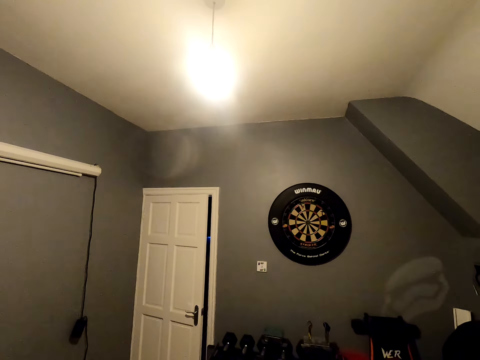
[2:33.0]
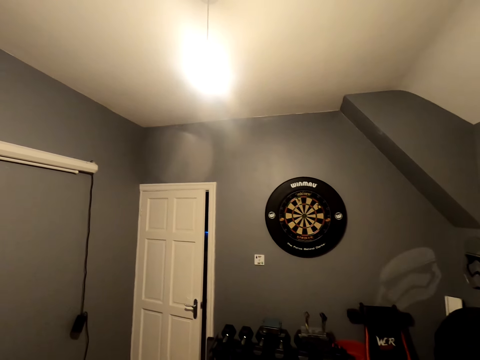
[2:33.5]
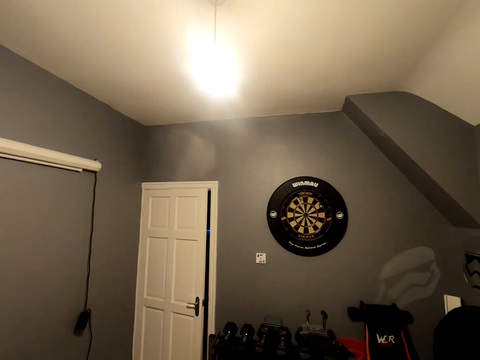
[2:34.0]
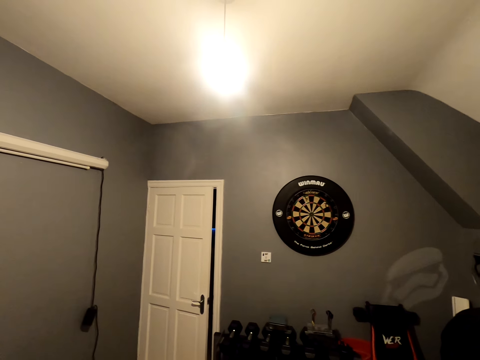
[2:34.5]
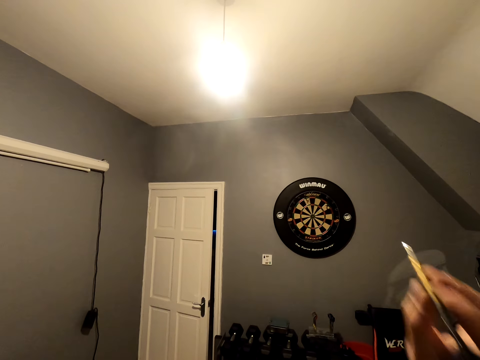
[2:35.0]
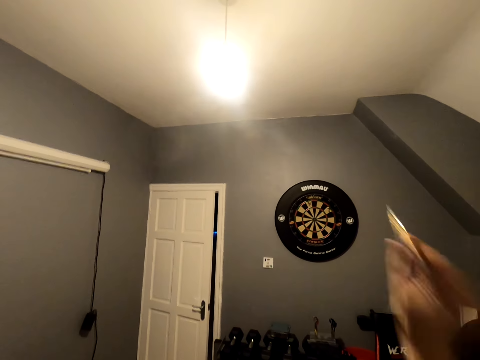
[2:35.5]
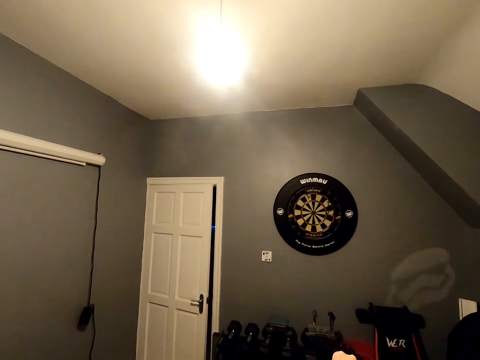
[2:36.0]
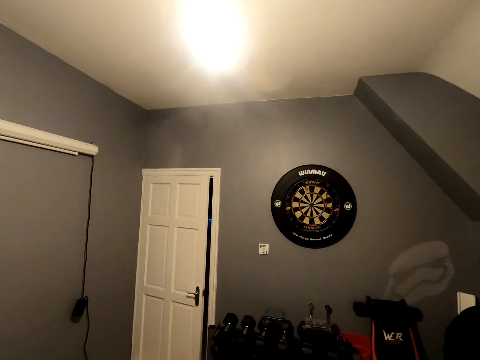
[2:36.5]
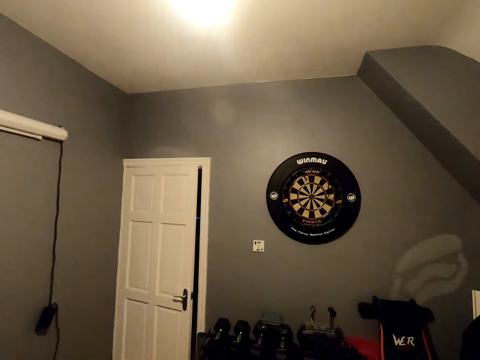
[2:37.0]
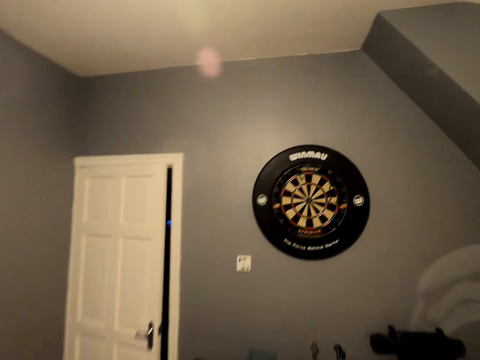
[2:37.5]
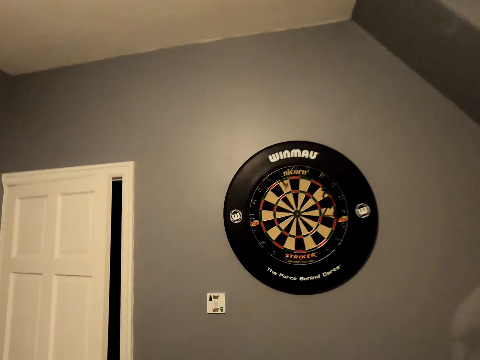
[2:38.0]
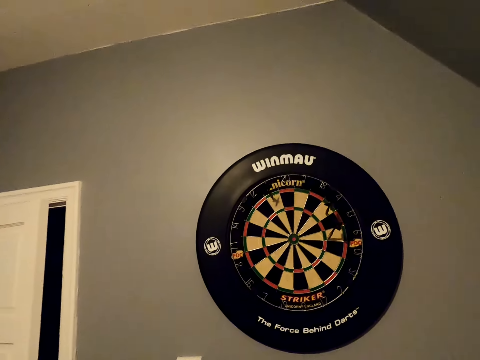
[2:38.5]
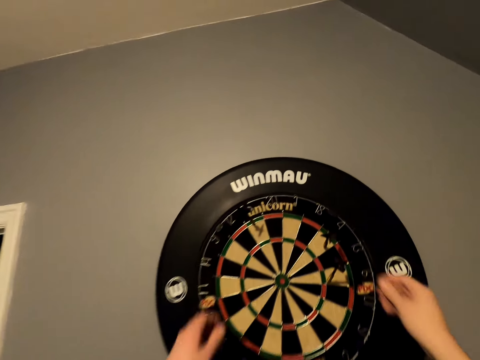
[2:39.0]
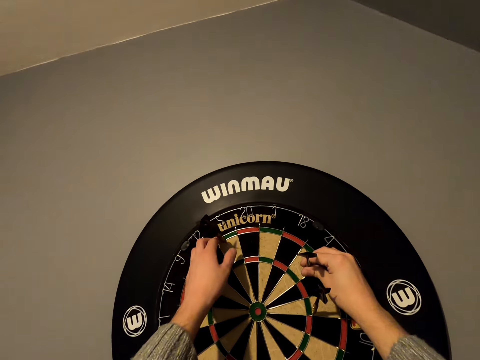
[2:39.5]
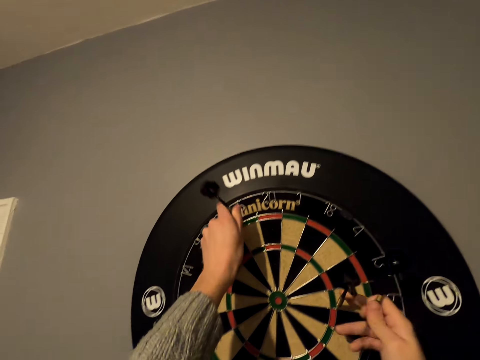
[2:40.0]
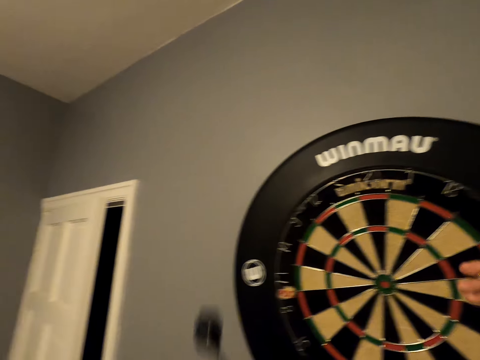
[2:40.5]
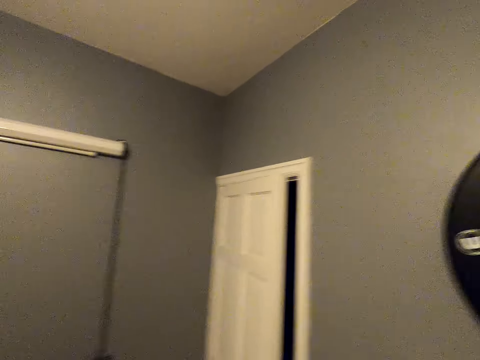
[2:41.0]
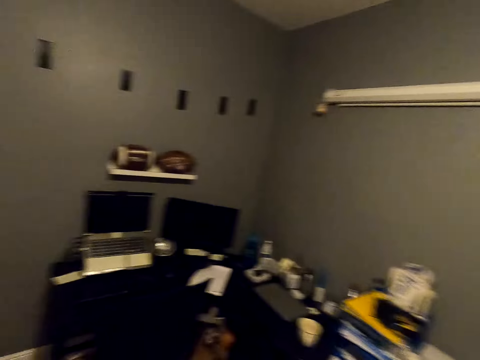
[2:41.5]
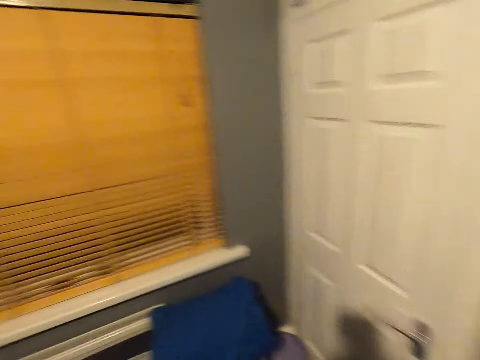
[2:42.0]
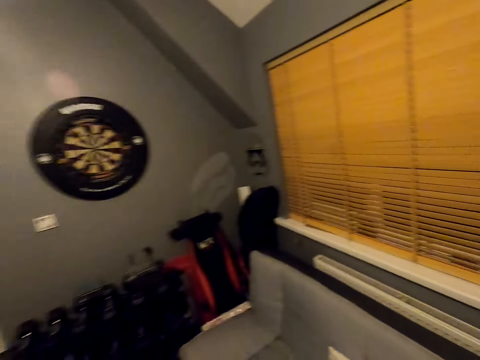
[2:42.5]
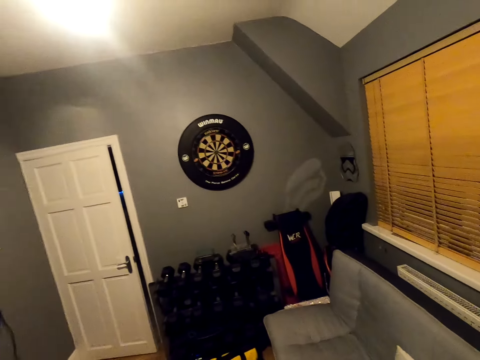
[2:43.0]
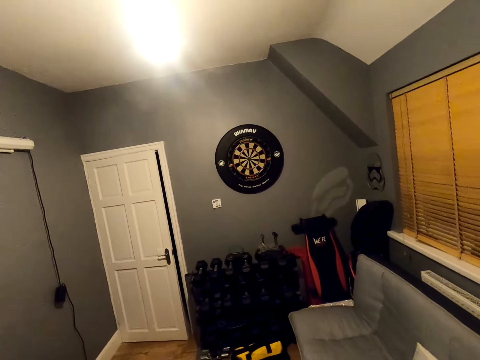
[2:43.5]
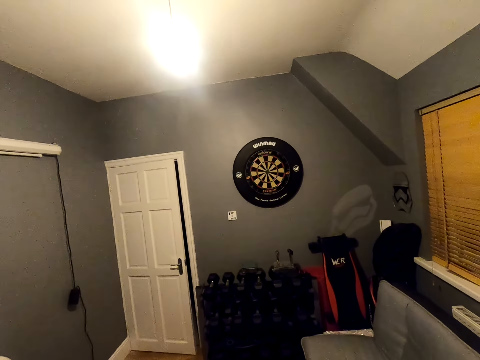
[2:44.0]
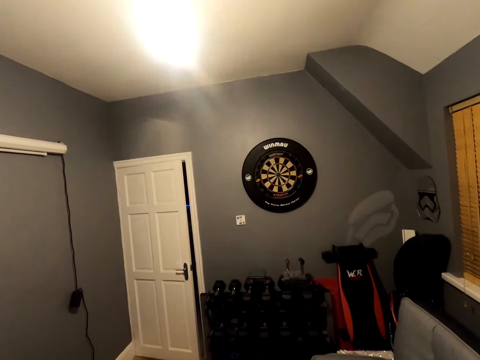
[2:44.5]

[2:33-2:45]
The camera wearer looks around a room. They throw an arrow on a dart board. They walk around the room. They remove arrows from the dart board. They walk around the room.

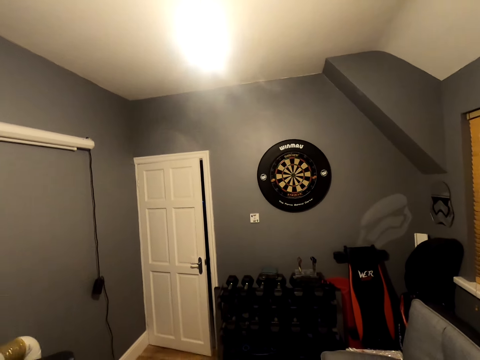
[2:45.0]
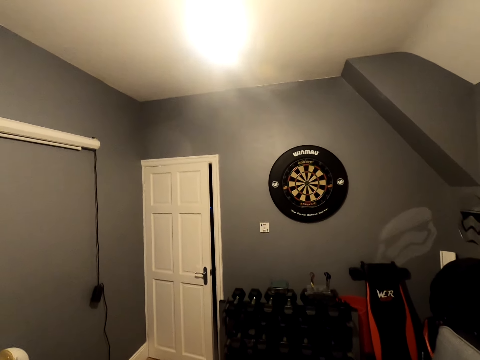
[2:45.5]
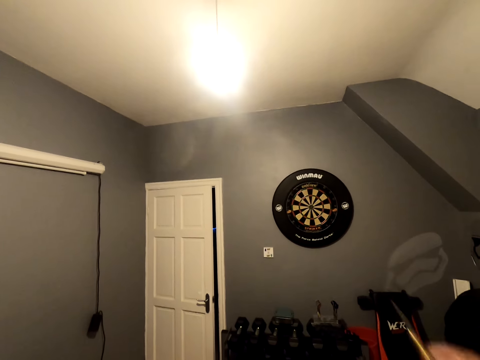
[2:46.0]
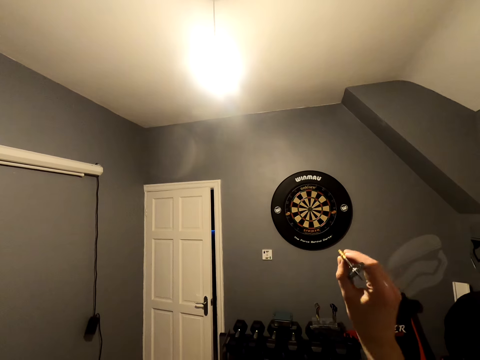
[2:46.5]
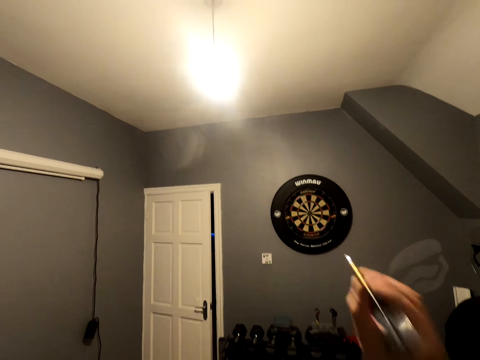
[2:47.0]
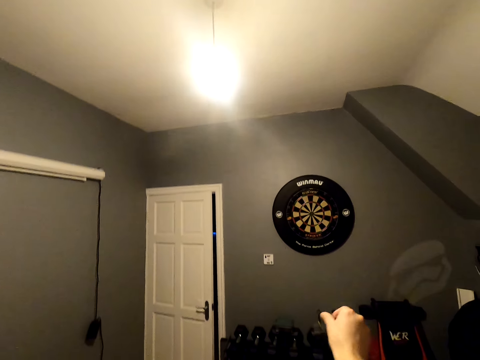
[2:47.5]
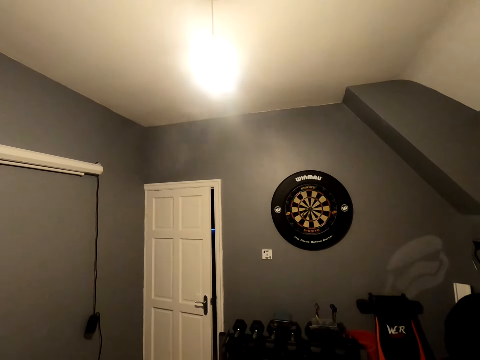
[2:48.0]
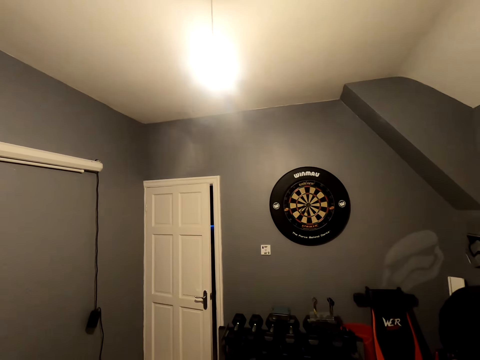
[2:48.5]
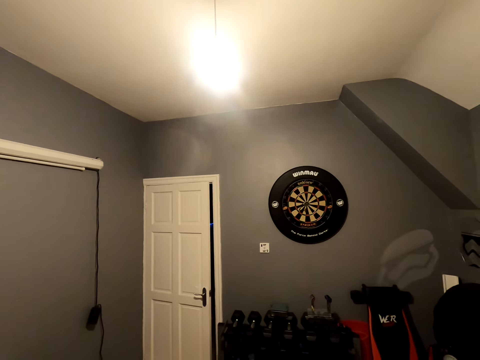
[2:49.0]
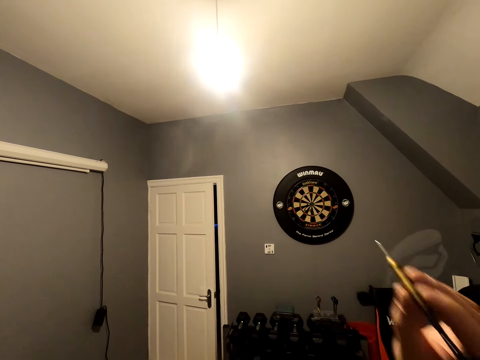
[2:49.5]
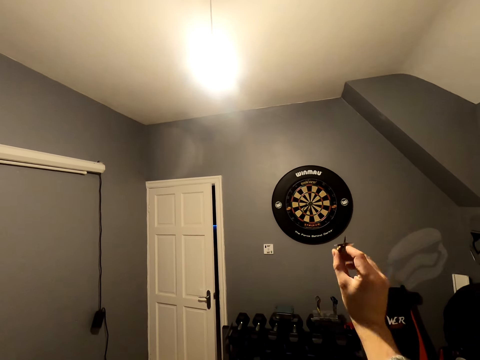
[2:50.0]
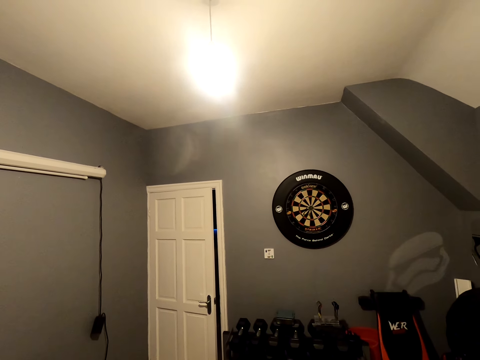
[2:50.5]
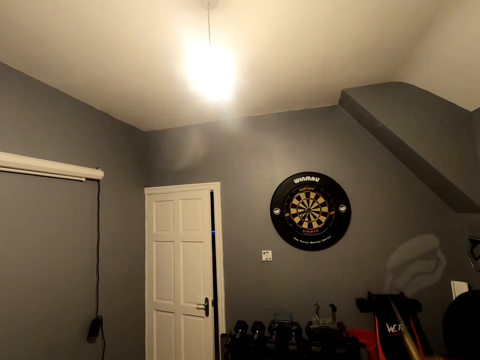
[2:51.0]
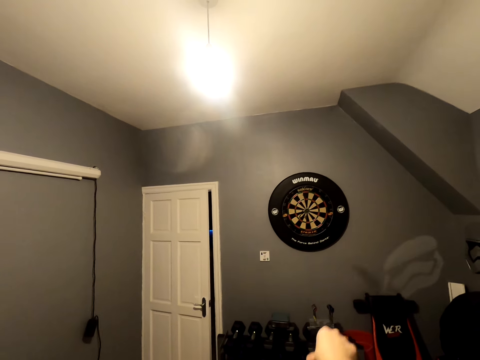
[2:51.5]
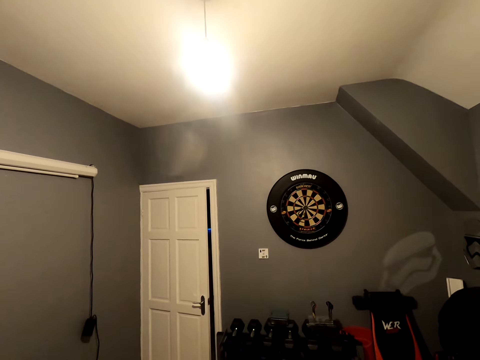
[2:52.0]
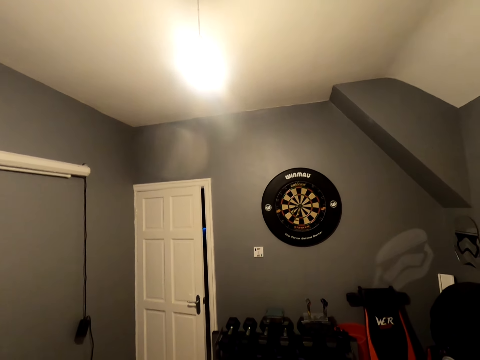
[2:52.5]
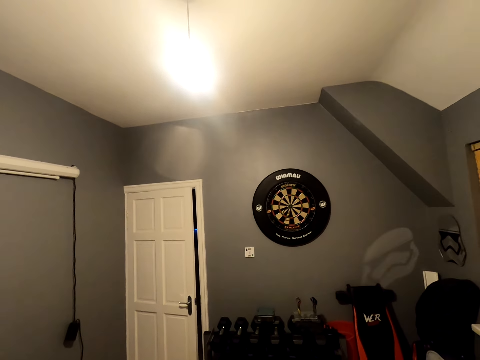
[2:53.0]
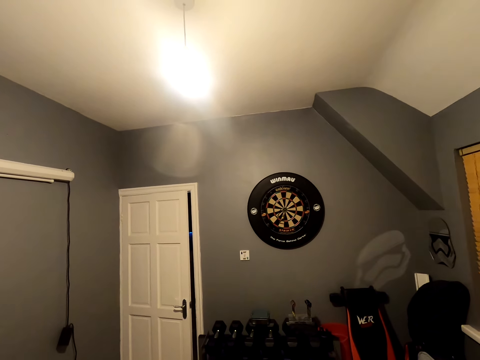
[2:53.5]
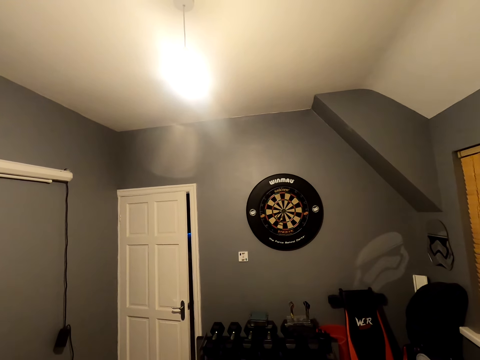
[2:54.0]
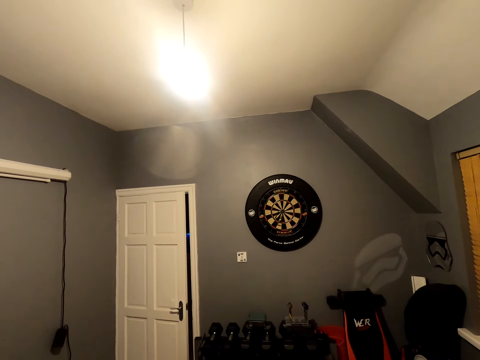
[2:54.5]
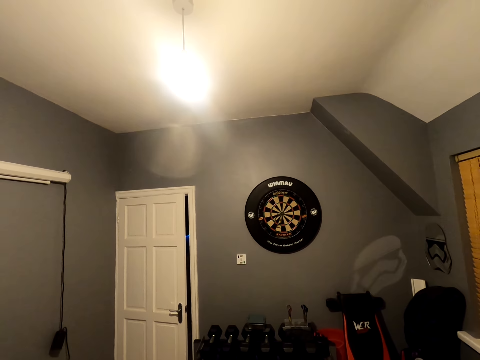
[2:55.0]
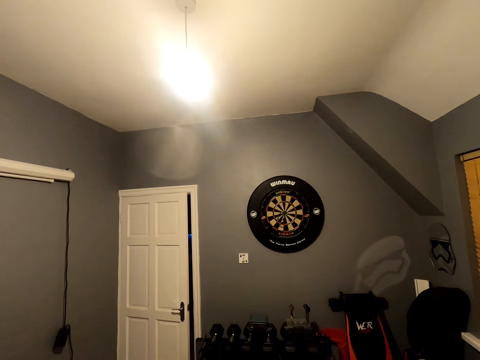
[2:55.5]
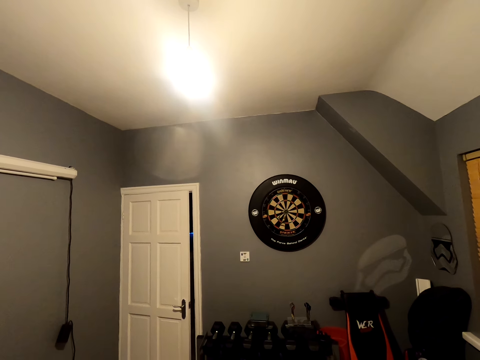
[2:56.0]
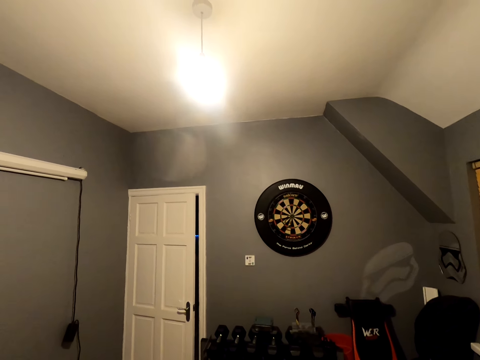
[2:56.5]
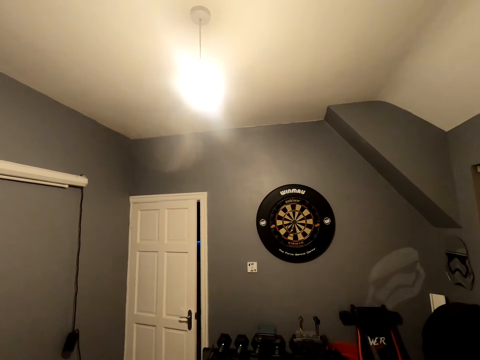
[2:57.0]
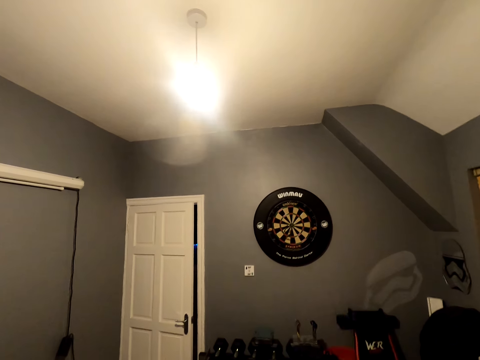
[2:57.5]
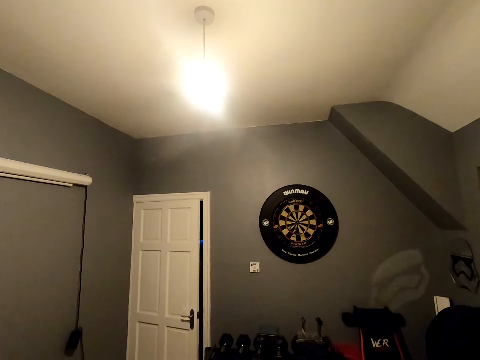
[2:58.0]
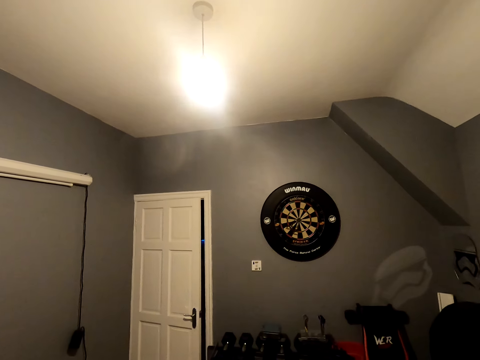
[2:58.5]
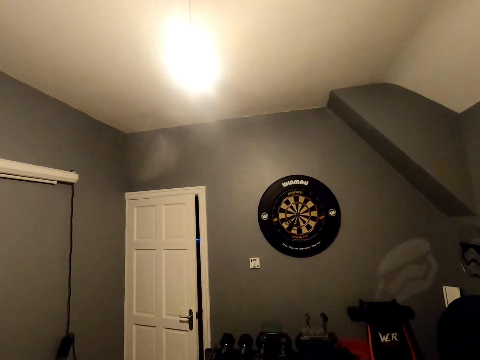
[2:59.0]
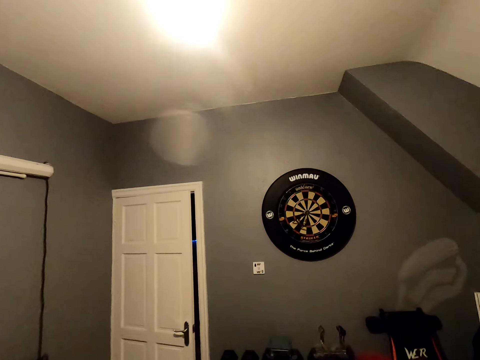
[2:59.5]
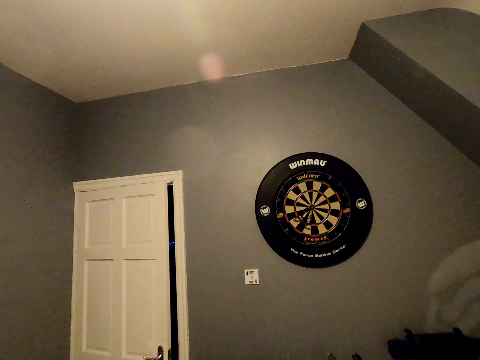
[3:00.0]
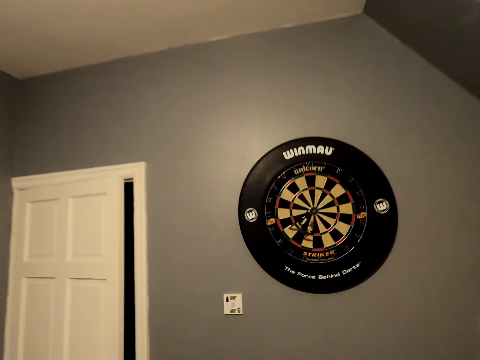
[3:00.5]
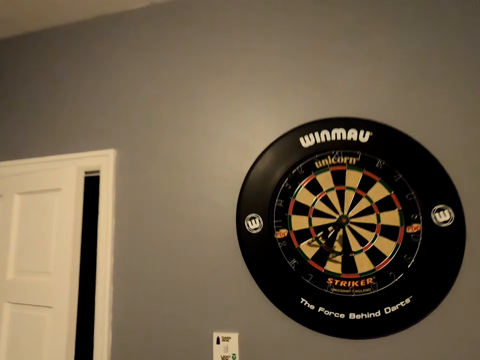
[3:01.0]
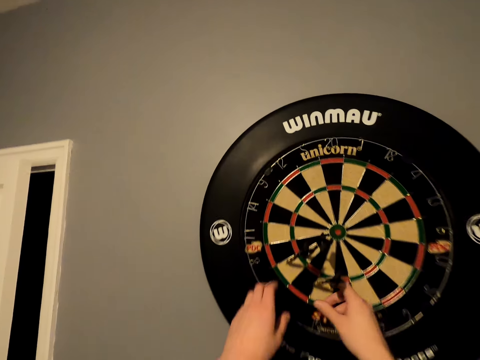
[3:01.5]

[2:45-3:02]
The camera wearer looks around a room. They throw an arrow on a dart board. They look around the room. They throw an arrow on the dart board. They look around the room. They throw an arrow on the dart board. They walk around the room.
